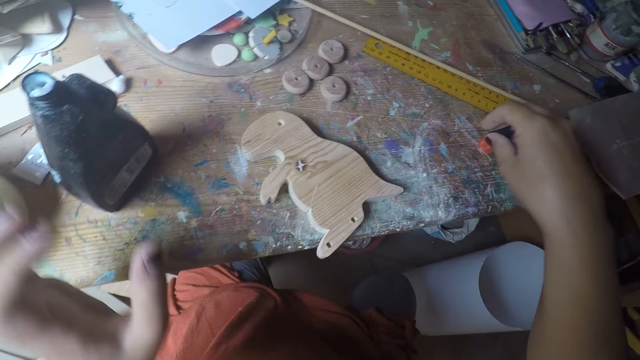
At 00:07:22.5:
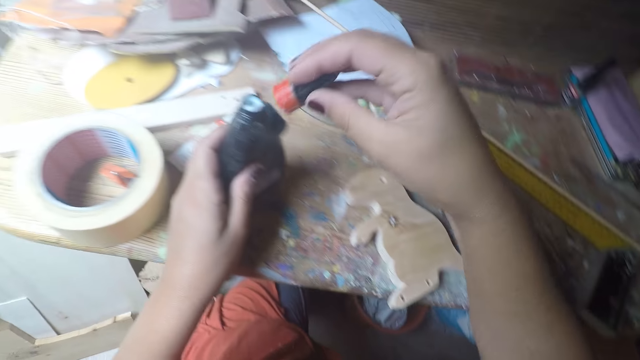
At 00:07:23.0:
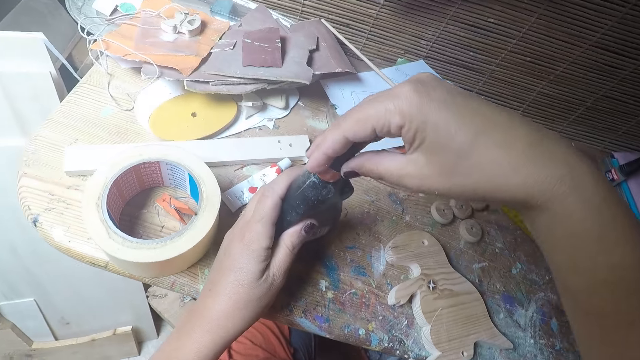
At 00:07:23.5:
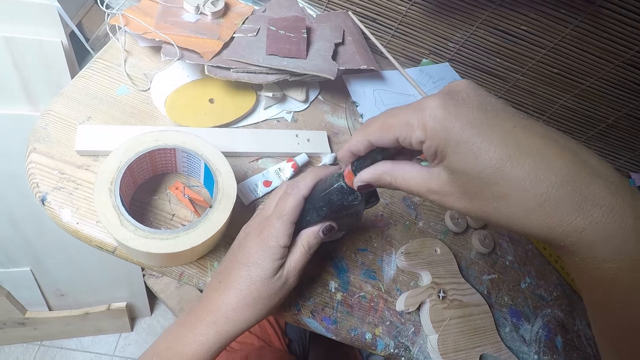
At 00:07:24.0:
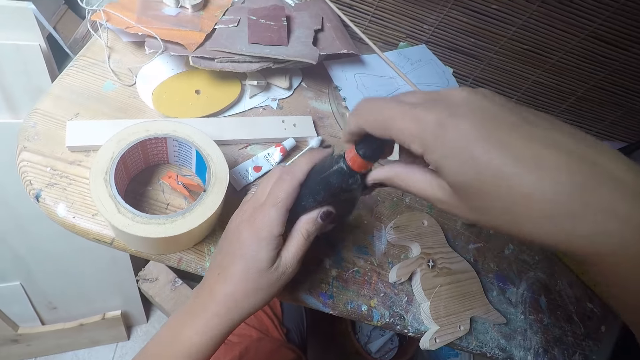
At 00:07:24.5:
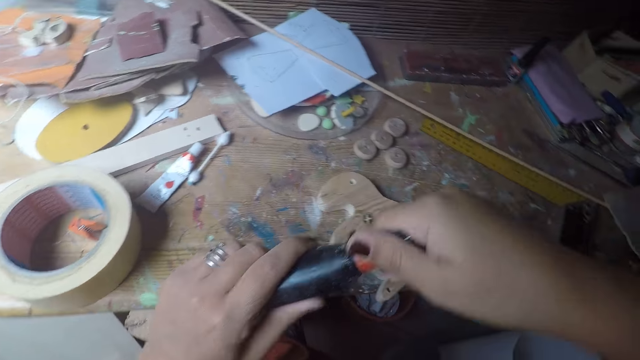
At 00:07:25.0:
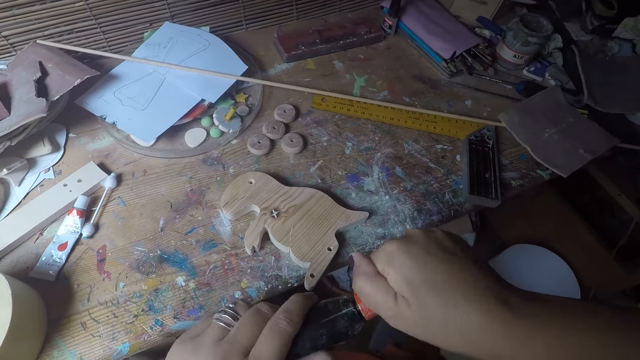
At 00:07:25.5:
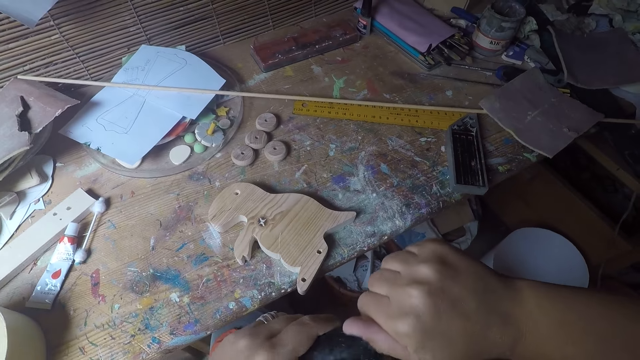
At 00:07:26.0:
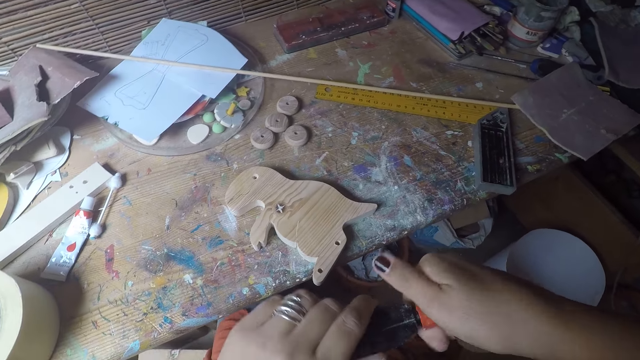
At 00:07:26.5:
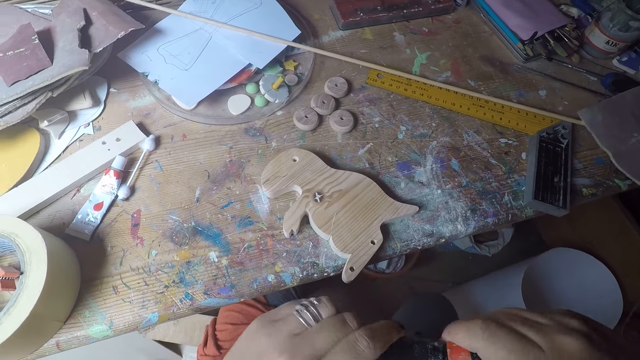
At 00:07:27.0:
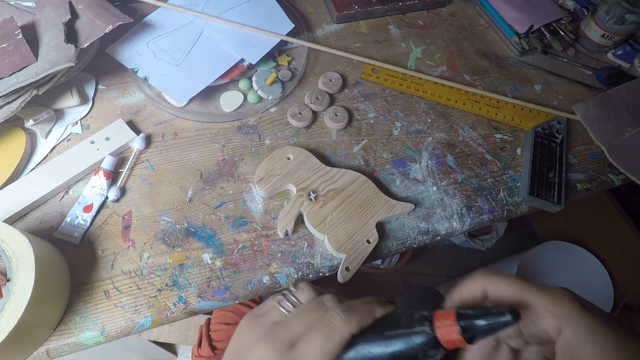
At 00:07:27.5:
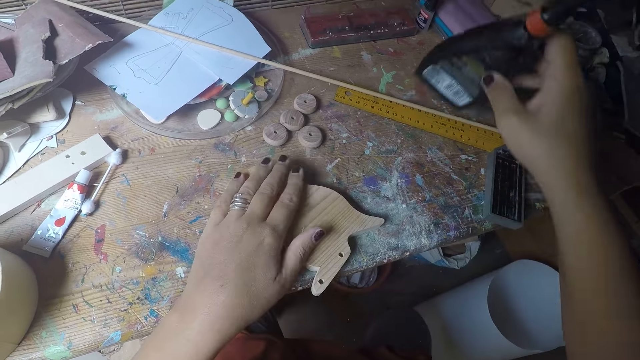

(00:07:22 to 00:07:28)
The camera wearer picks up the cover of the glue from the table with his right hand. He closes the glue bottle with the cover in his right hand.

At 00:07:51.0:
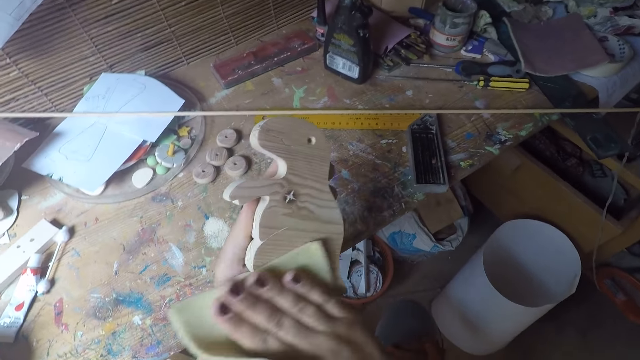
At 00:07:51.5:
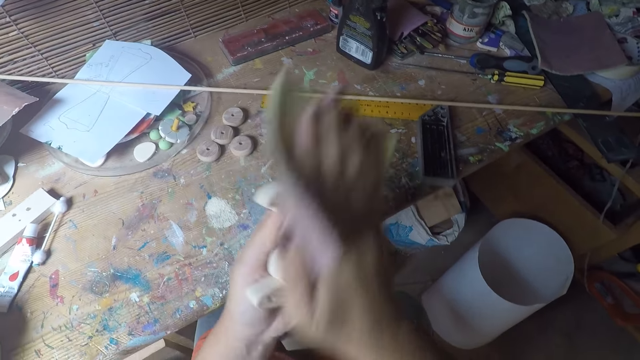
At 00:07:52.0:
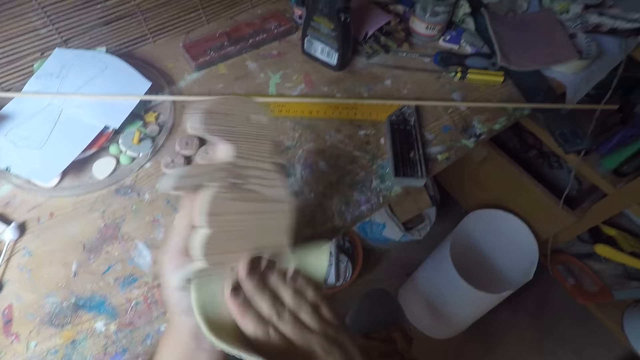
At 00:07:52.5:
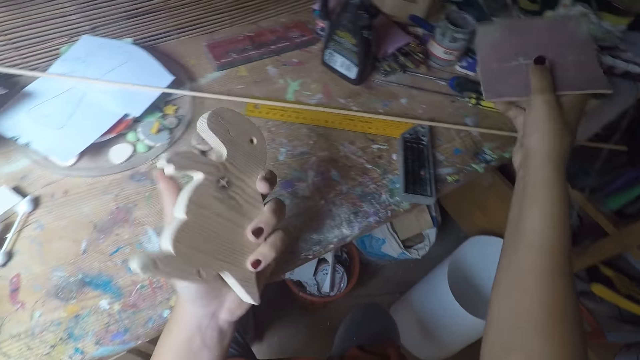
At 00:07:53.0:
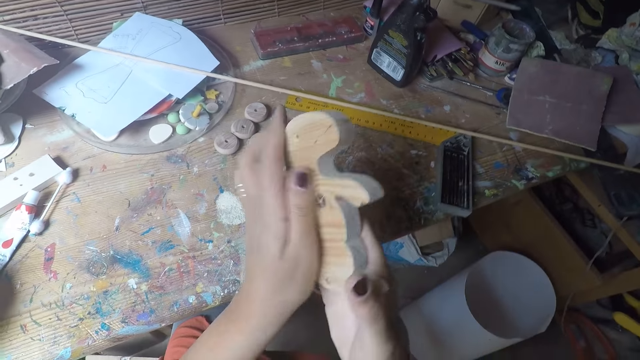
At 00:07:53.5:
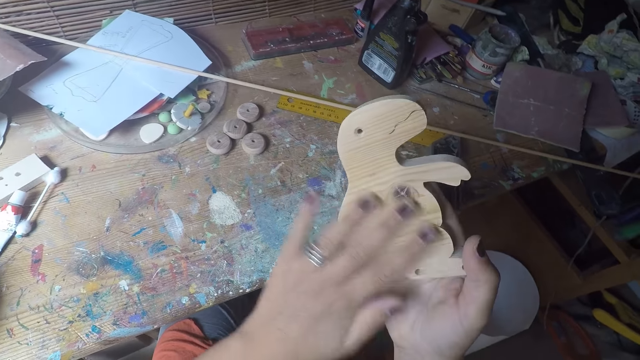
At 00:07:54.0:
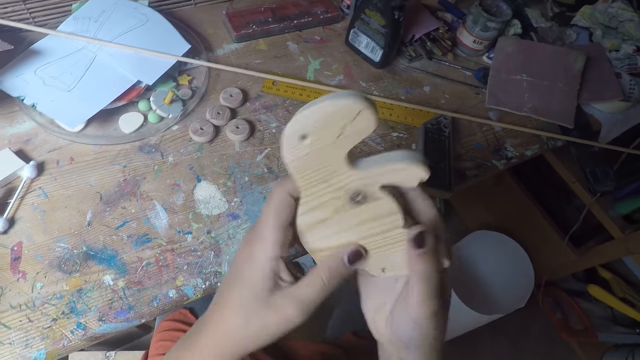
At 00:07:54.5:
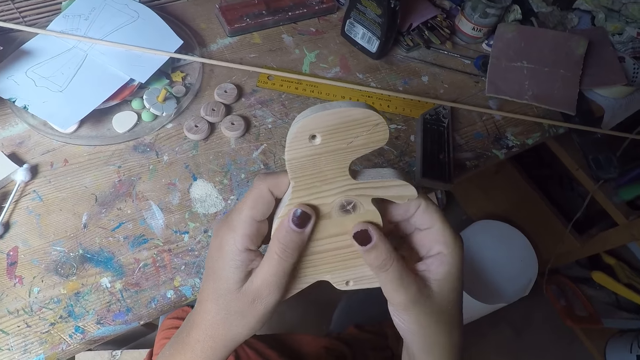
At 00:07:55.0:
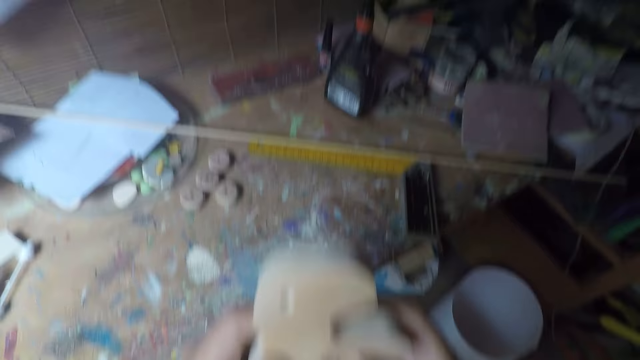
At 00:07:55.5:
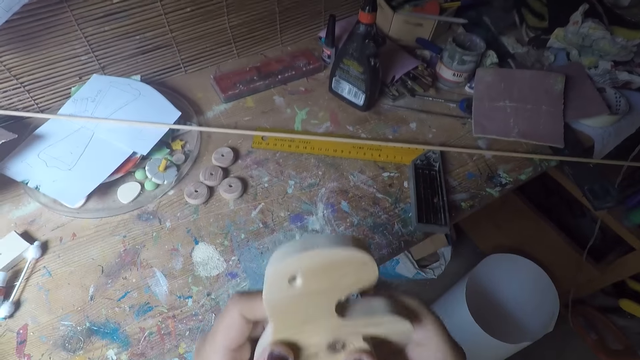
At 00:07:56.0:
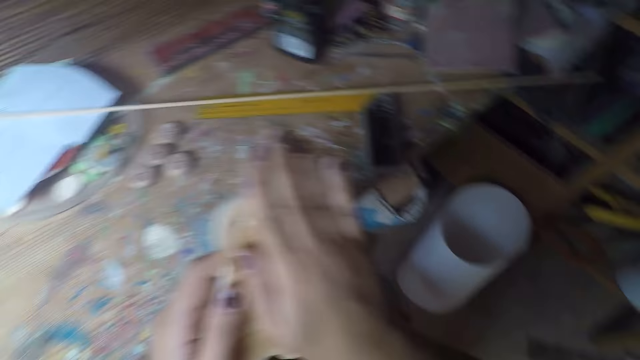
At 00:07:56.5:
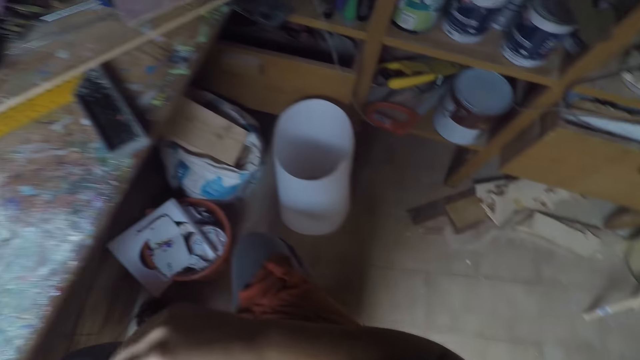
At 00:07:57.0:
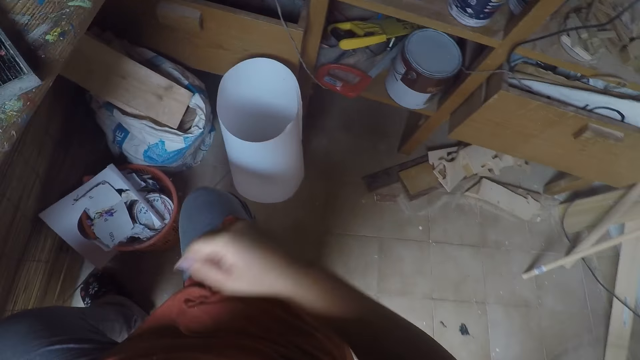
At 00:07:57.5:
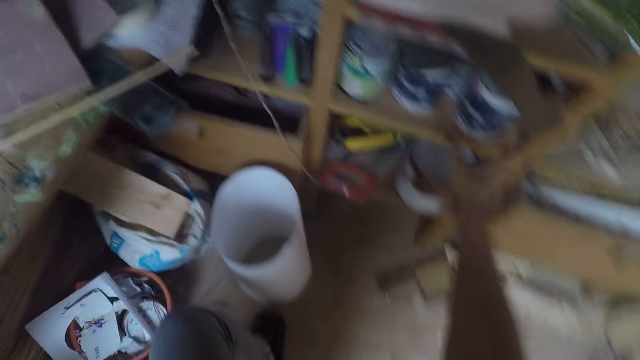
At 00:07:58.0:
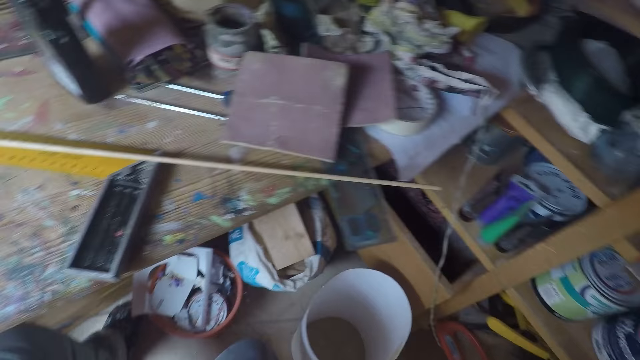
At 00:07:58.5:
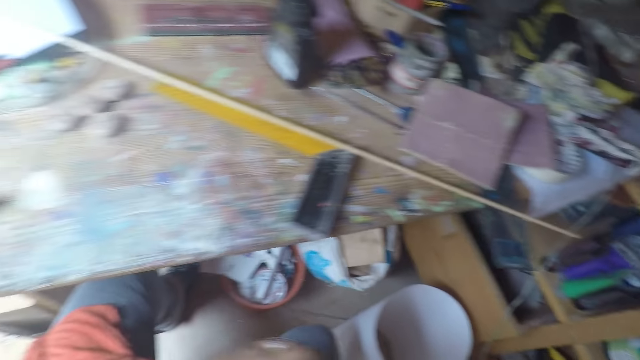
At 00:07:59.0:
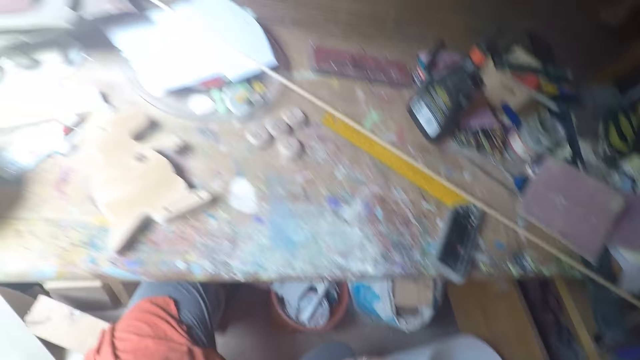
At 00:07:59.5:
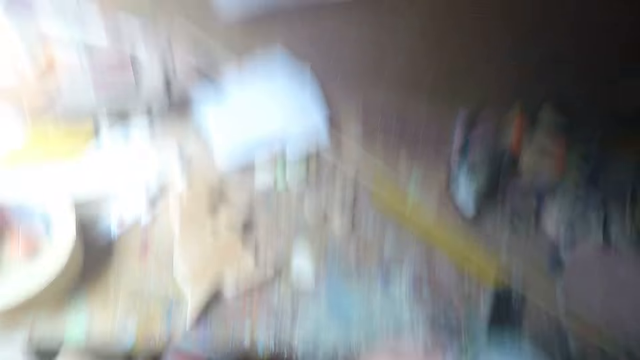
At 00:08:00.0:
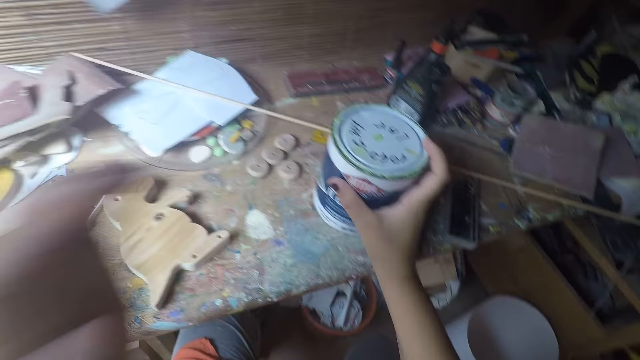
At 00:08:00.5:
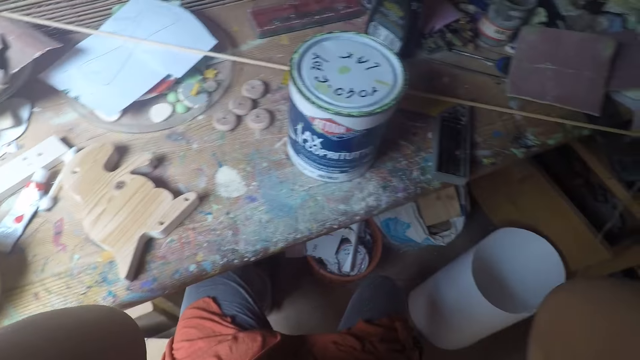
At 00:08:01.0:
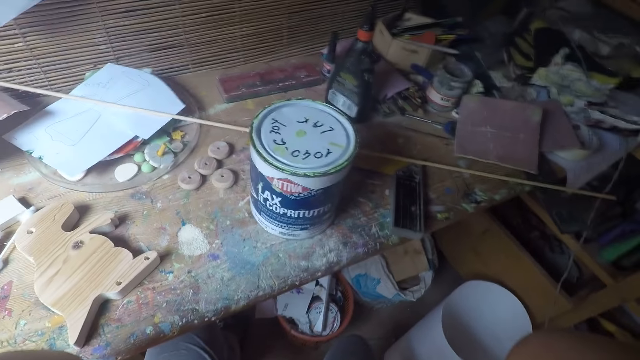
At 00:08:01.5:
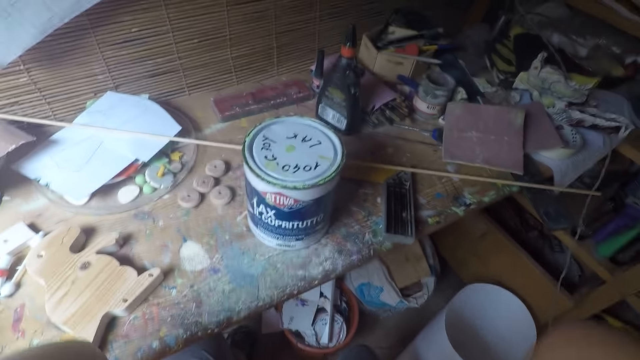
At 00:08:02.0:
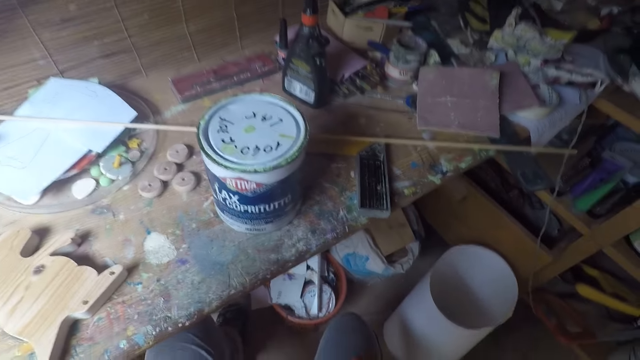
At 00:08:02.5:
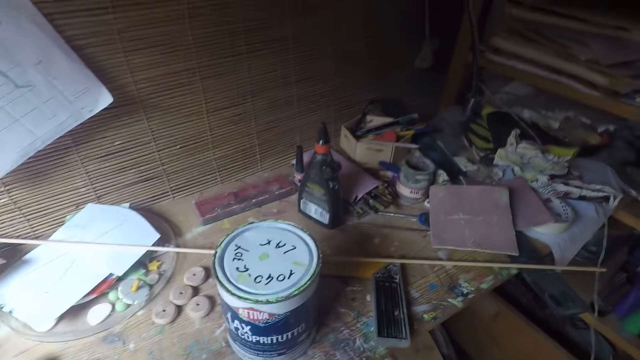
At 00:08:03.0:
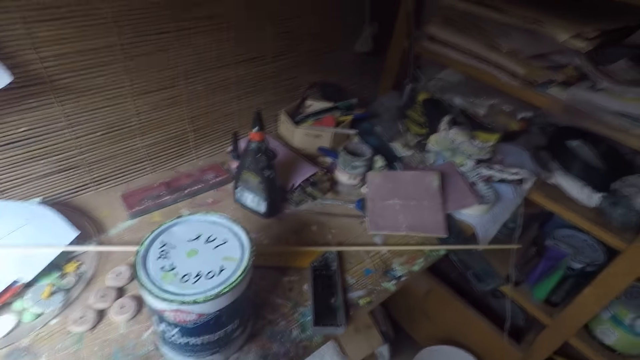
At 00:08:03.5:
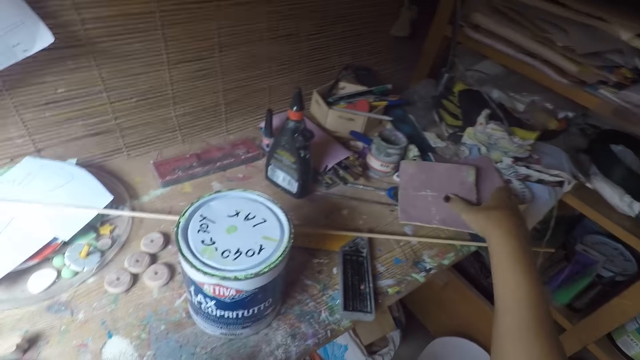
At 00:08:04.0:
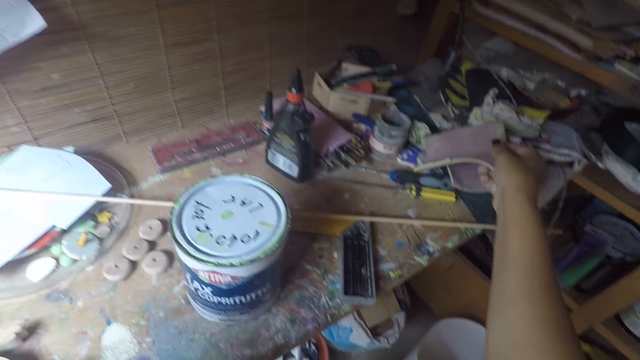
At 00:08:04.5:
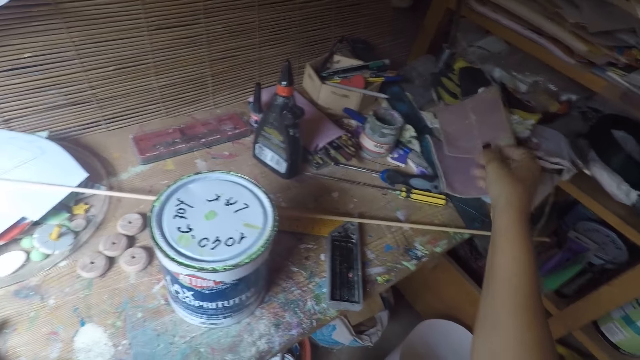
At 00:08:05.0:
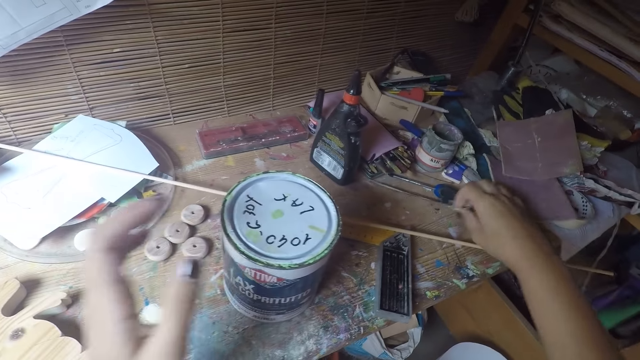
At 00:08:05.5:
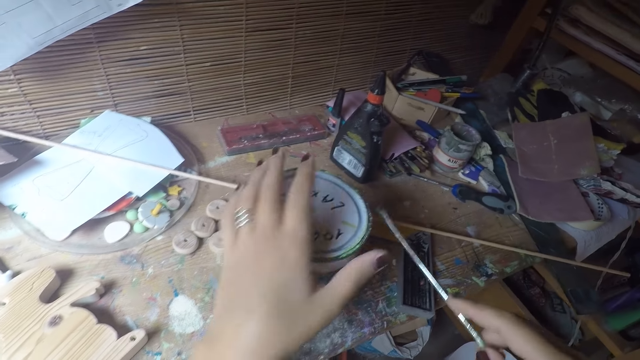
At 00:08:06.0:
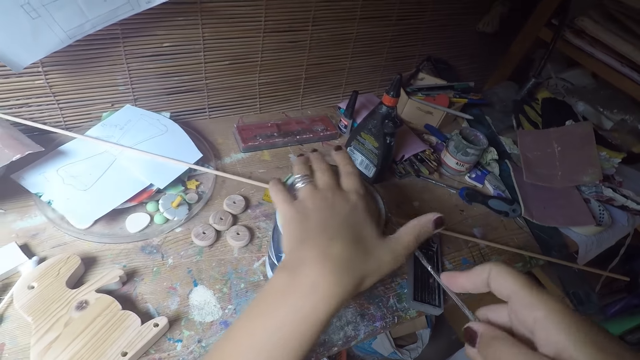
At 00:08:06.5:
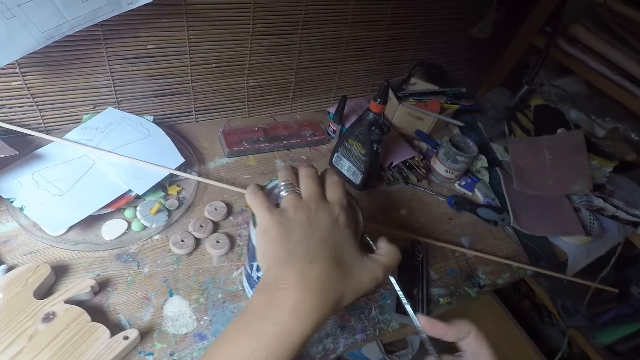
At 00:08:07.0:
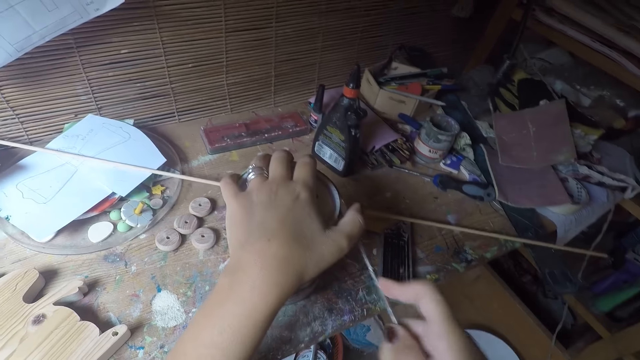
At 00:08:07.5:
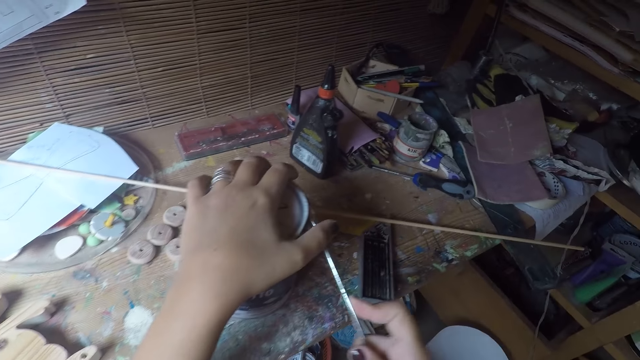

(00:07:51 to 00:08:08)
The camera wearer drops the sandpaper or sponge on the table with his right hand. He rubs his hands on the wooden model. He takes a paint container from a shelf with his right hand. He walks around the room. He shakes the container with his two hands. He drops the container on the table with his right hand. He holds something. He adjusts the camera on his head with his two hands. He moves the sandpaper on the table with his right hand. He holds the sponge. He picks up a screwdriver from the table with his right hand. He opens the paint container with the screwdriver in his right hand.
